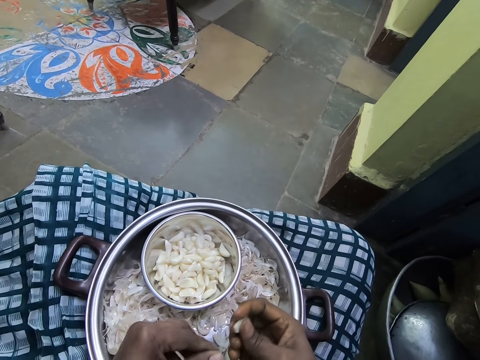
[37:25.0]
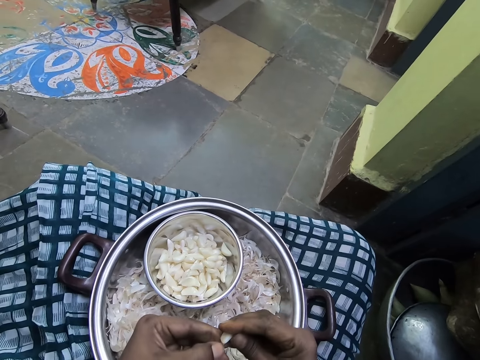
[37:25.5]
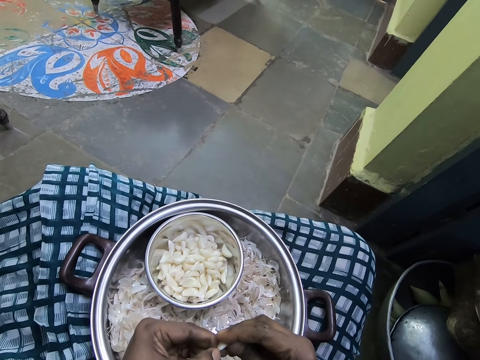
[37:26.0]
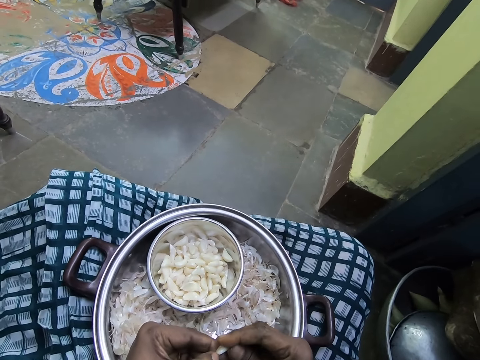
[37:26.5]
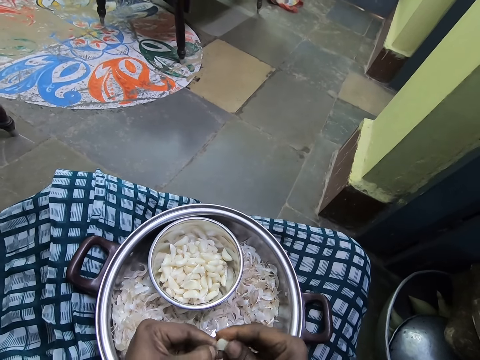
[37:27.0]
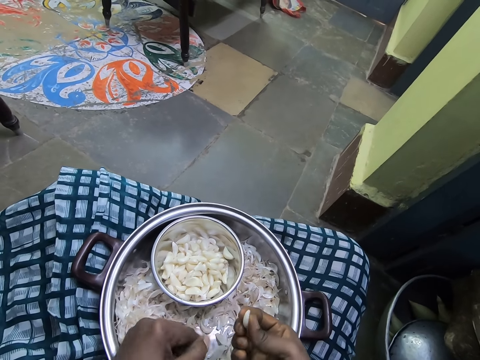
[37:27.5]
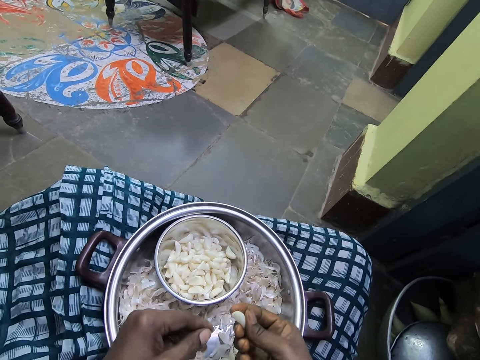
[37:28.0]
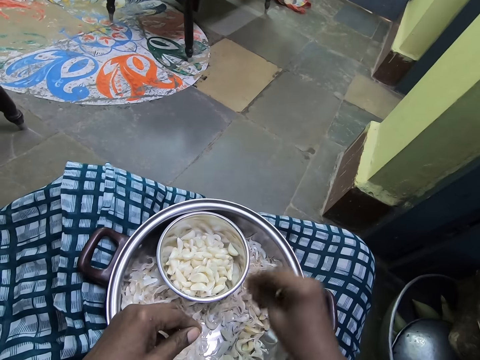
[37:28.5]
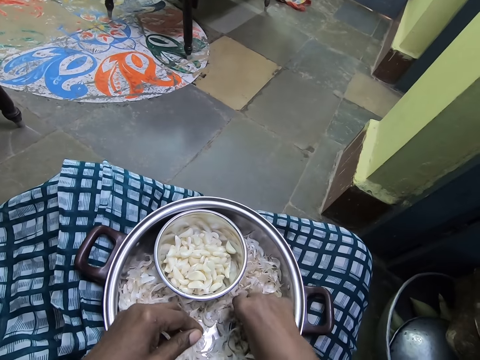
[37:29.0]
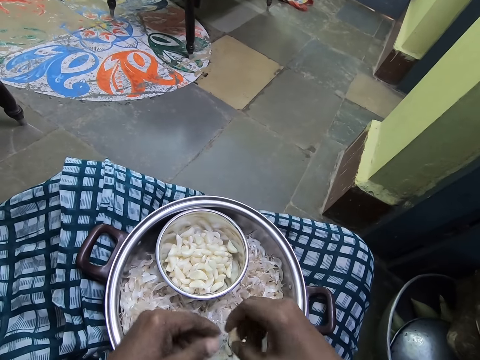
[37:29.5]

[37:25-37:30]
The camera wearer drops garlic into a container. They pick the garlic.

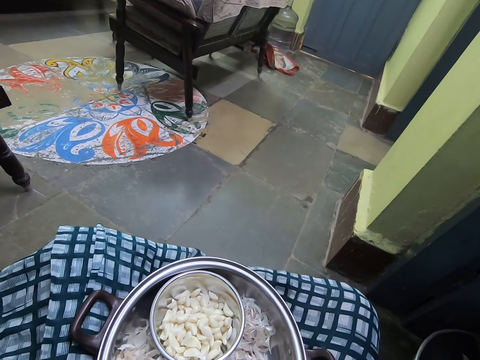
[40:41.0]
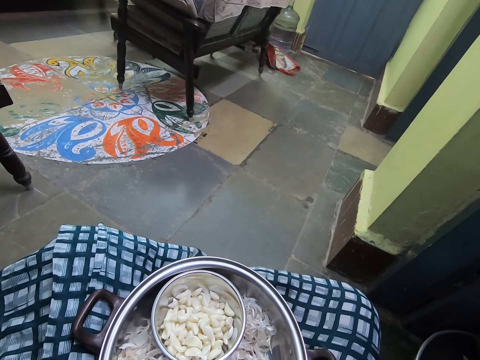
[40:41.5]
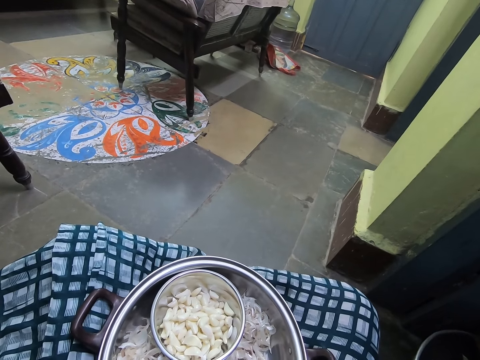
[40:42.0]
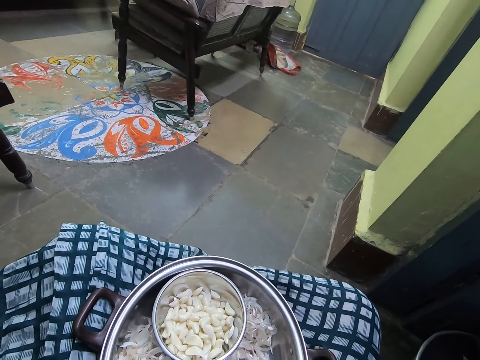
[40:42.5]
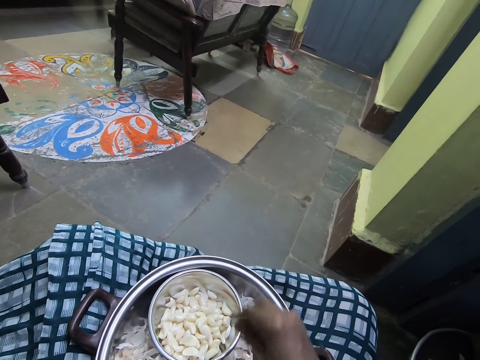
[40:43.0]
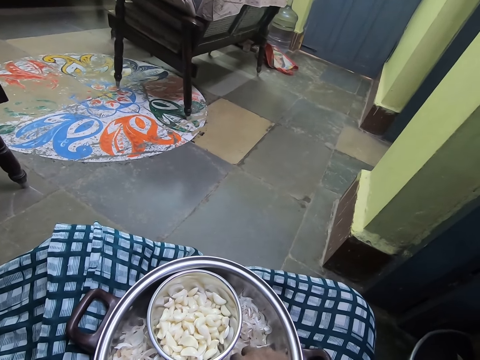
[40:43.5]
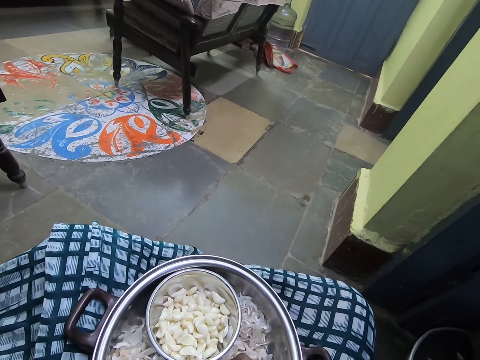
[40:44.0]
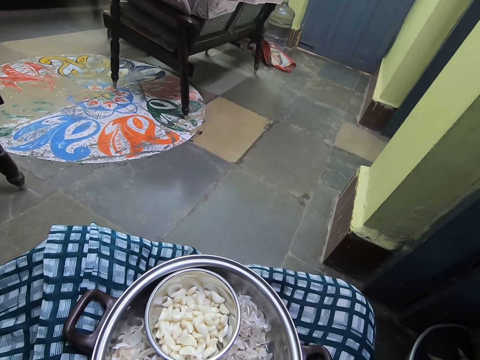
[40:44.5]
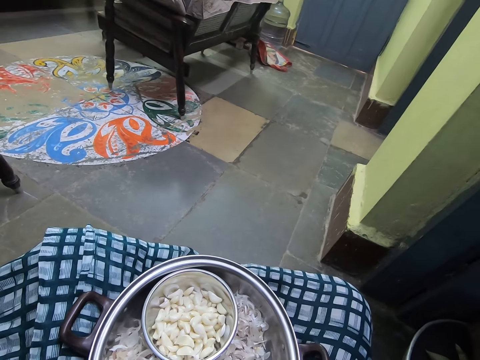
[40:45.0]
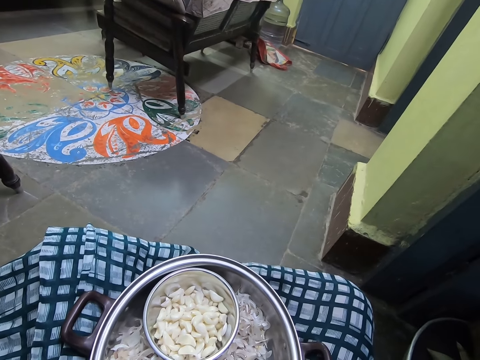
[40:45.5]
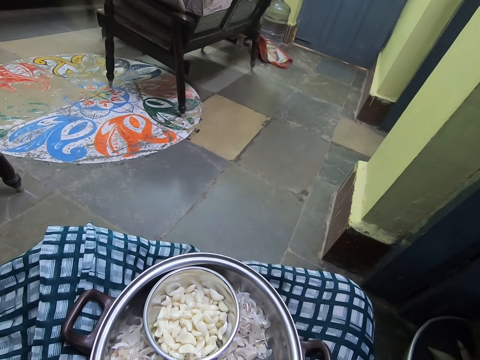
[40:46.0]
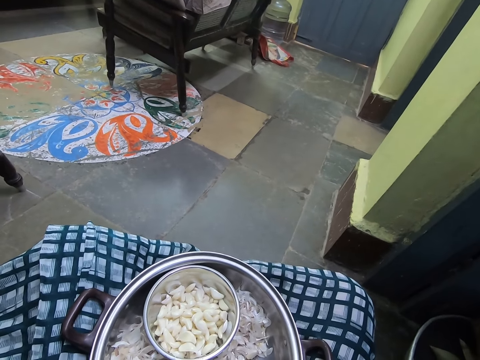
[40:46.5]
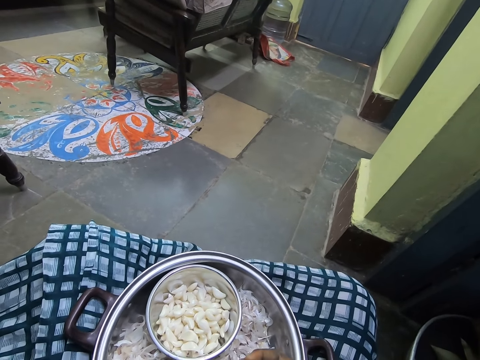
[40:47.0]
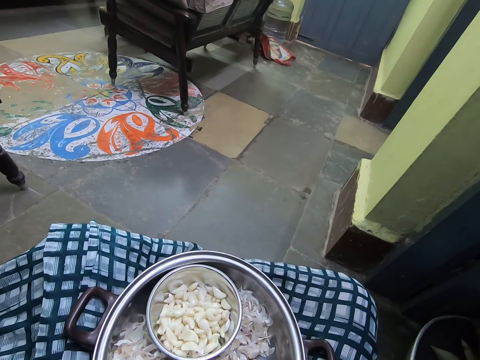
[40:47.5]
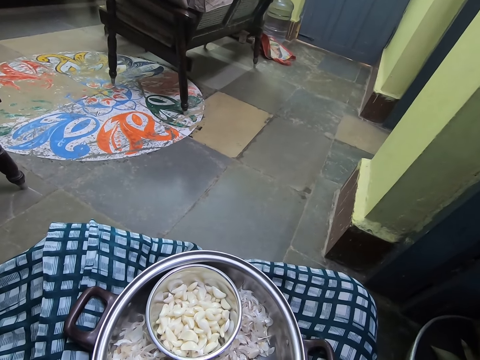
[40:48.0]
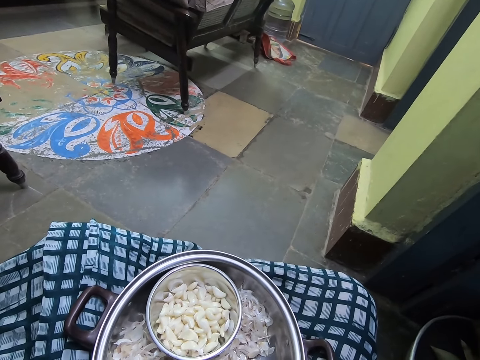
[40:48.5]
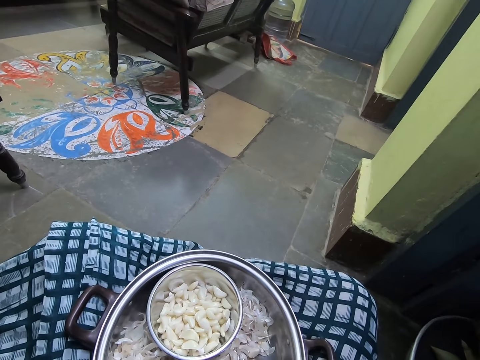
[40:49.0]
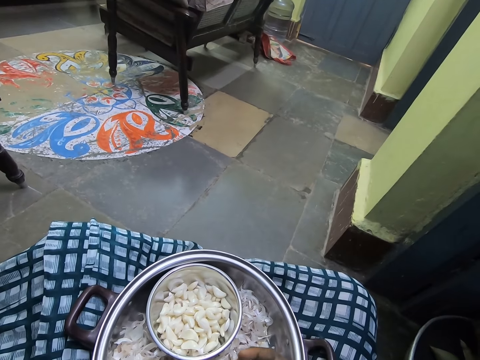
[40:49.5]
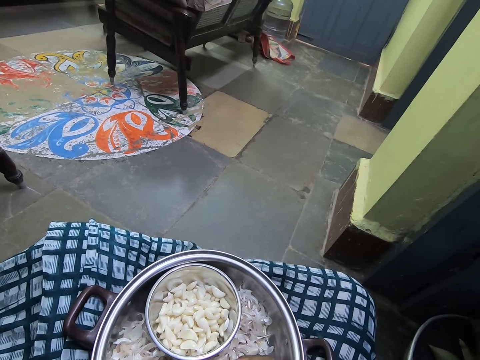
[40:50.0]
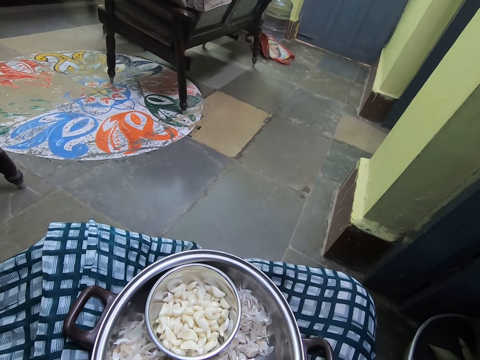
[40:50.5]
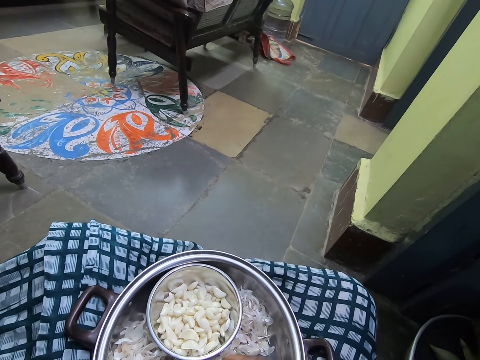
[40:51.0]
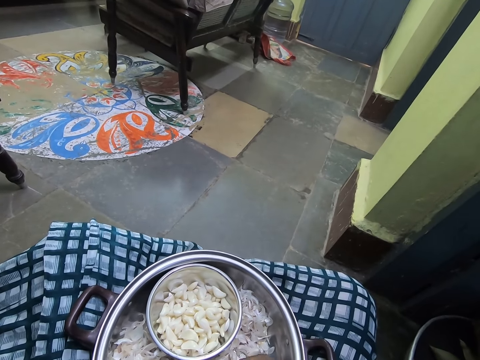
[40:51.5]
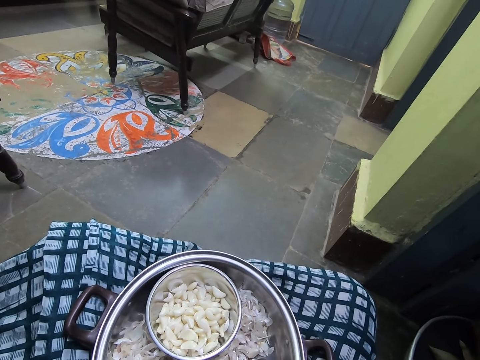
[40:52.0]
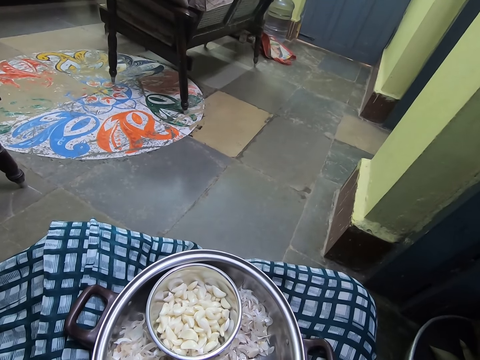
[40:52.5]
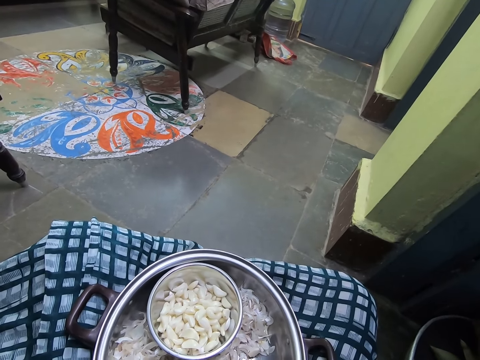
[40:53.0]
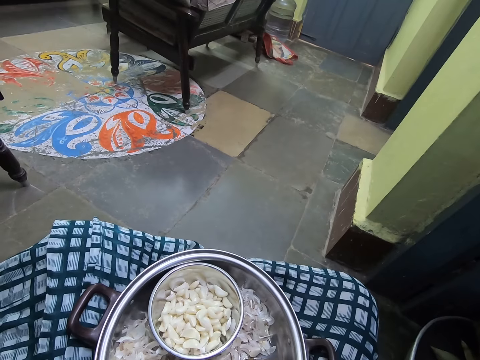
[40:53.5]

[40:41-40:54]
The camera wearer drops garlic into a container. They pick the garlic, sort through husks to find a garlic clove, stare at the garlic and peel the piece of garlic.

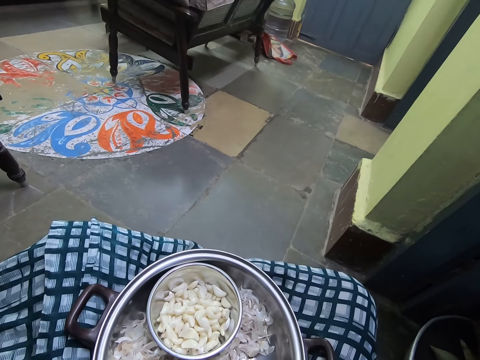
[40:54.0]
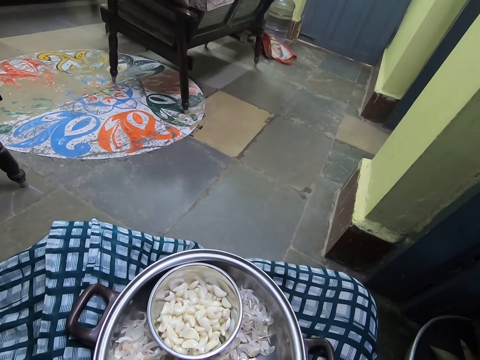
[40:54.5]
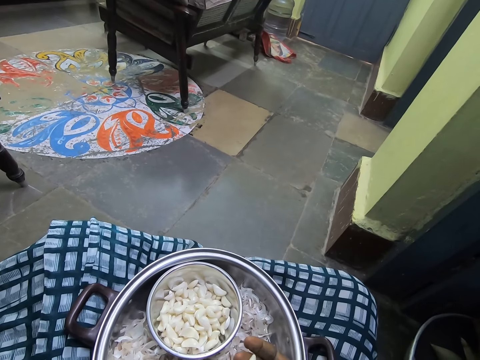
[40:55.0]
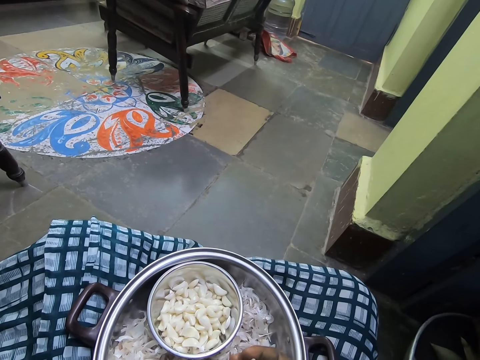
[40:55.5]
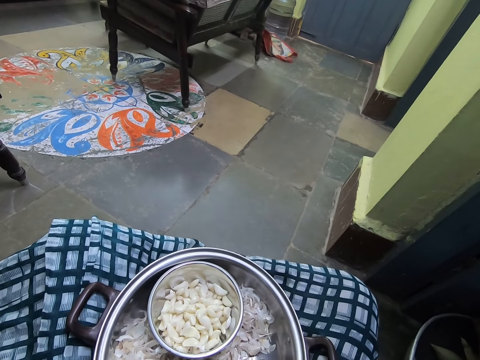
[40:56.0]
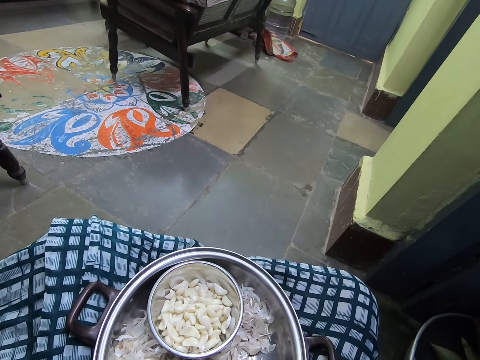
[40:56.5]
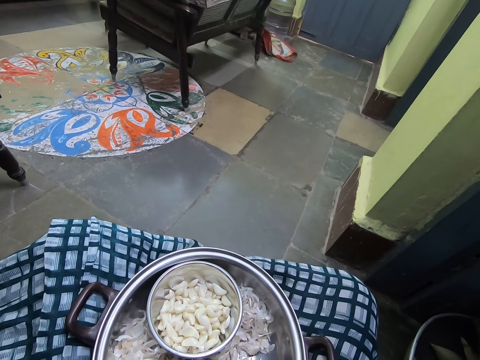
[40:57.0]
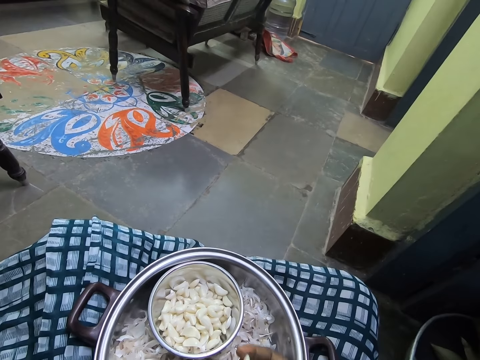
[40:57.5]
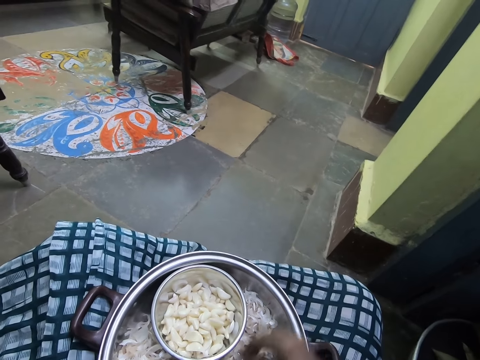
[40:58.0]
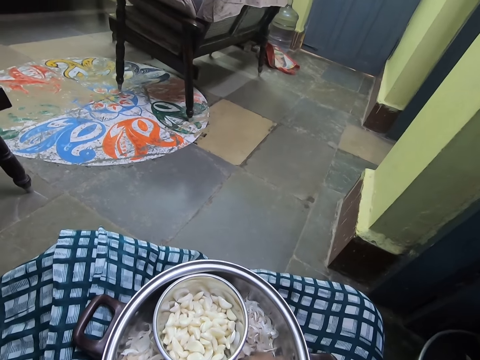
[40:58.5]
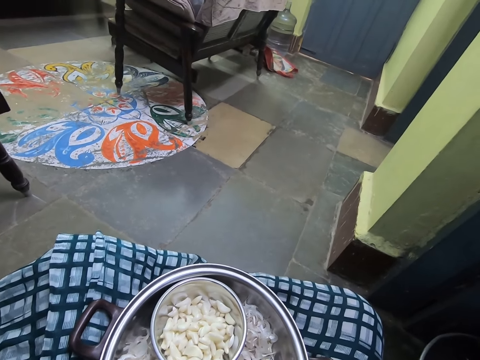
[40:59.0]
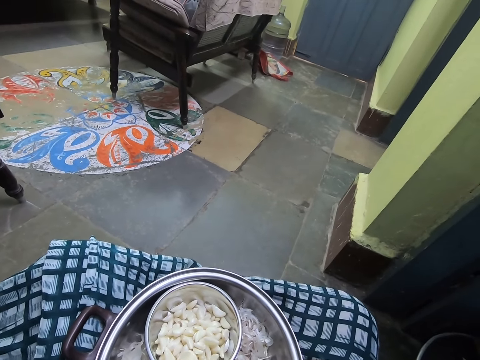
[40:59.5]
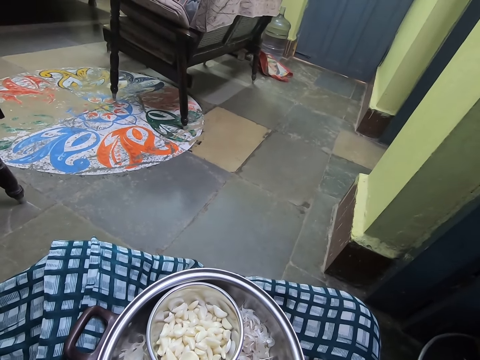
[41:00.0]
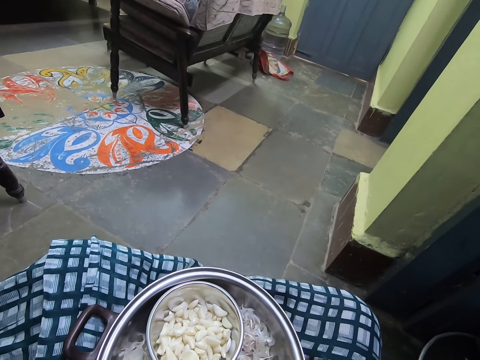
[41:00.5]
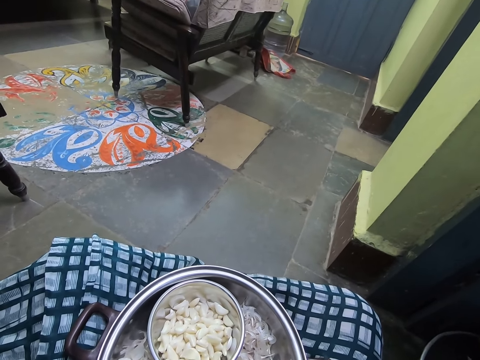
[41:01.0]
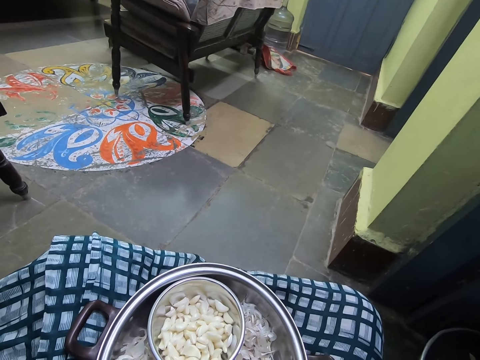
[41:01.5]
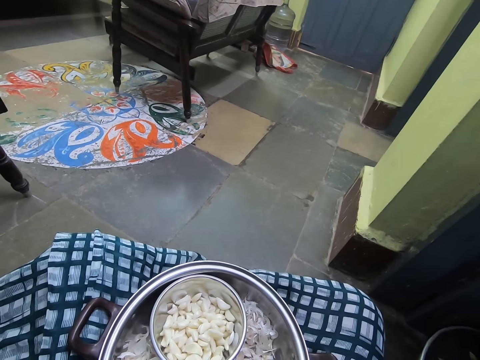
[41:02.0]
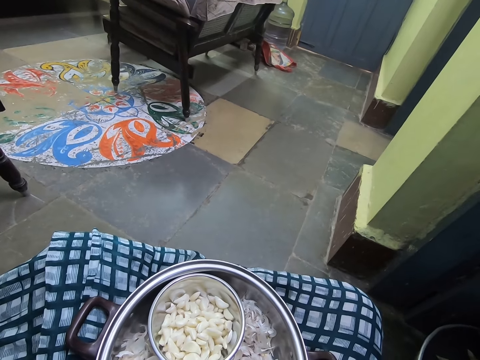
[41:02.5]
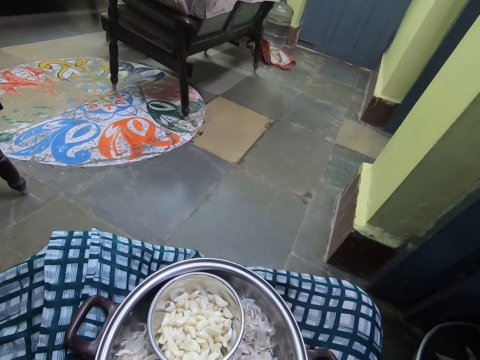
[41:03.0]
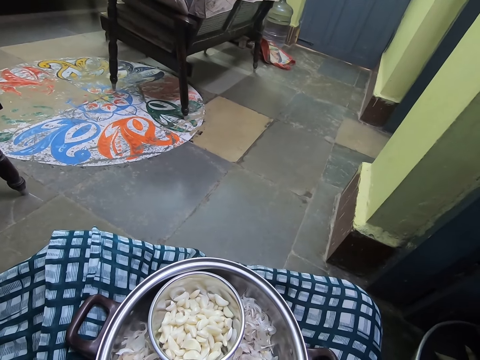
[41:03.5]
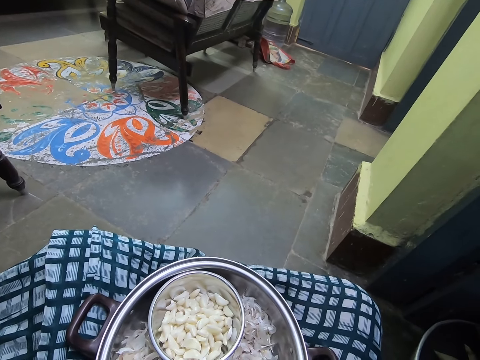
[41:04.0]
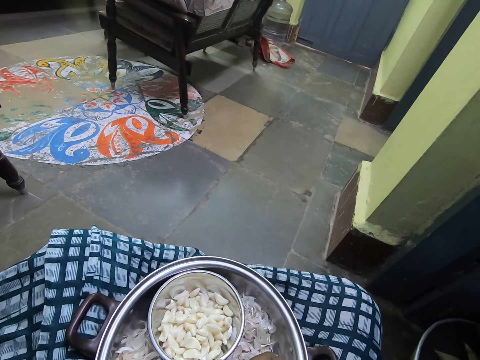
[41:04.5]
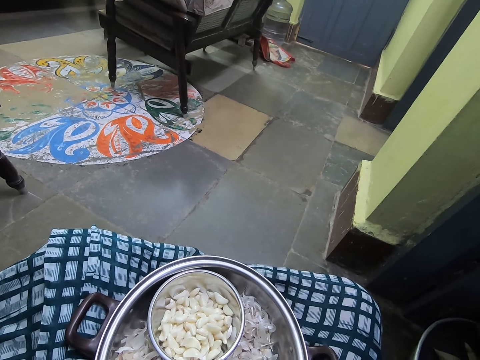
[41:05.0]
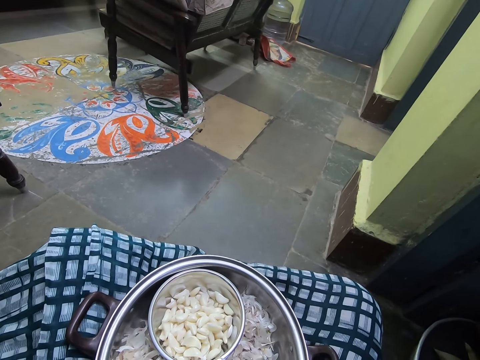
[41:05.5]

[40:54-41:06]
The camera wearer drops a garlic clove in a bowl or plate. They peel the garlic, pick the piece of garlic and peel the piece of garlic.
